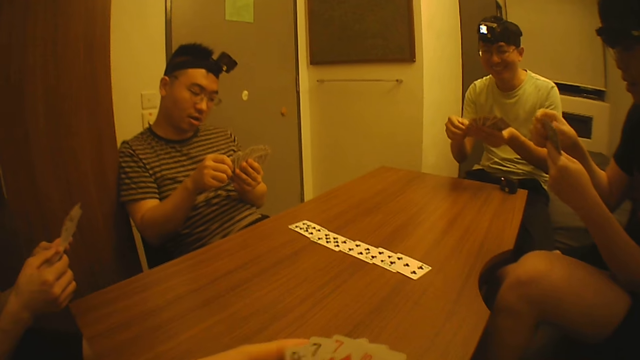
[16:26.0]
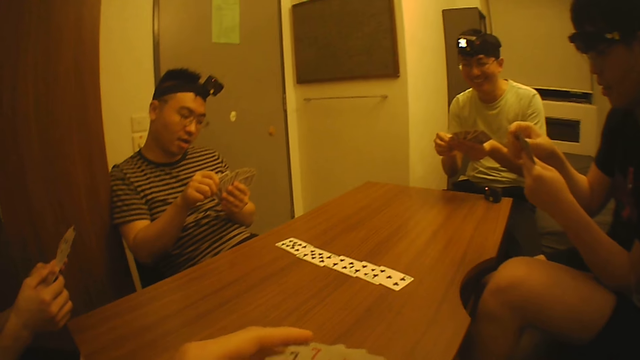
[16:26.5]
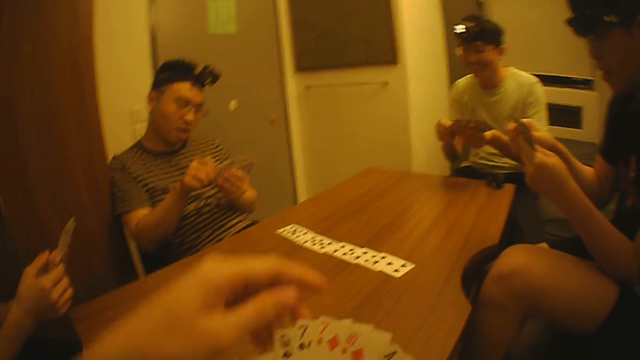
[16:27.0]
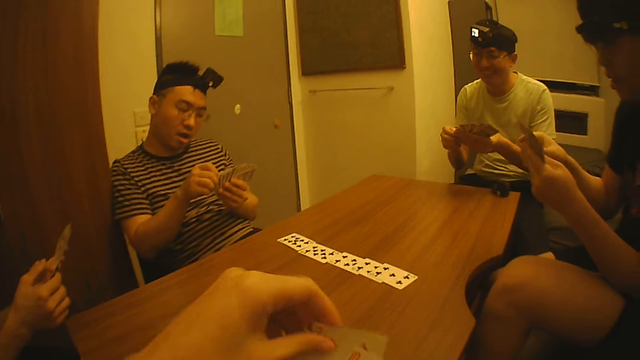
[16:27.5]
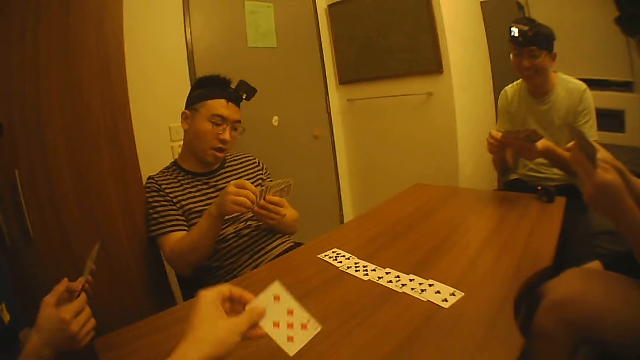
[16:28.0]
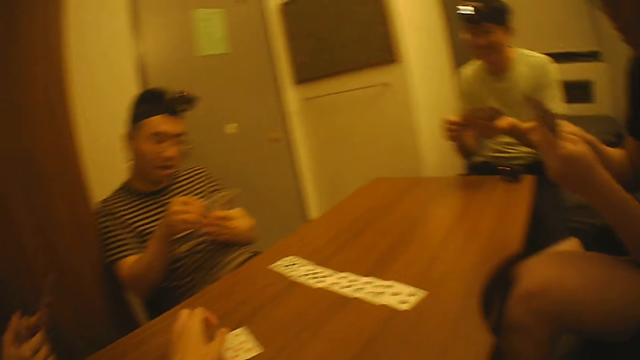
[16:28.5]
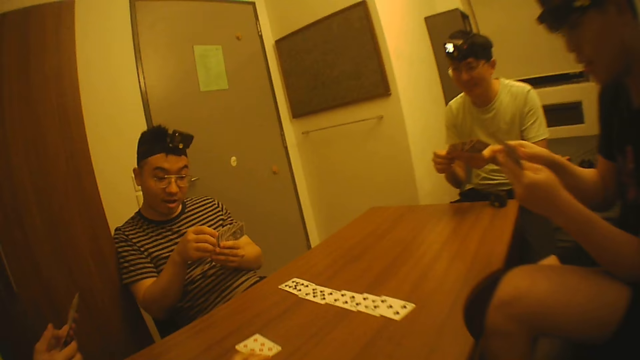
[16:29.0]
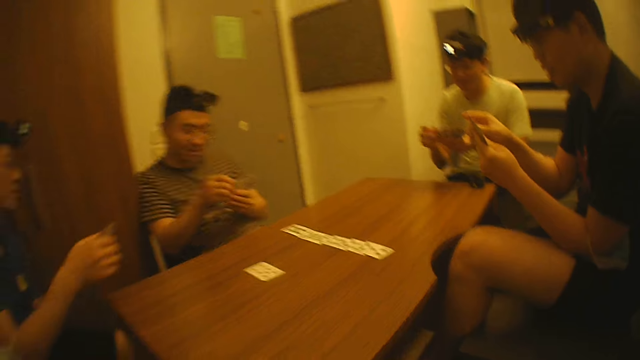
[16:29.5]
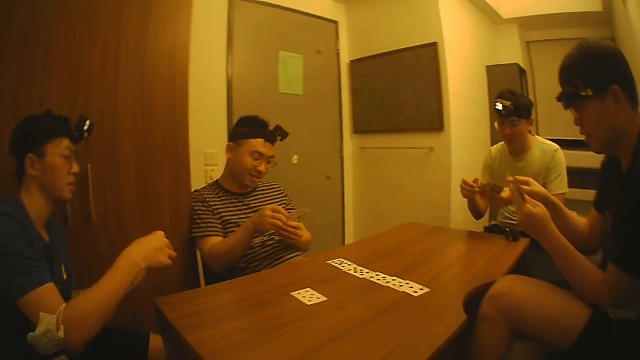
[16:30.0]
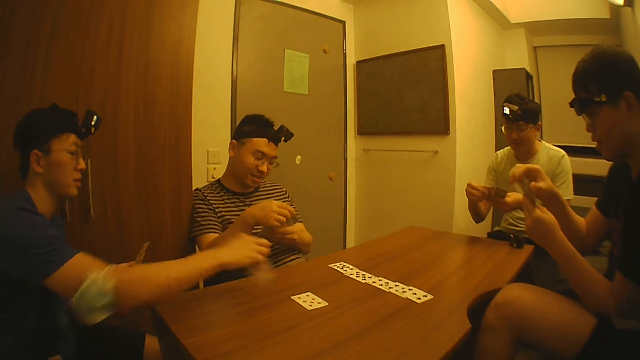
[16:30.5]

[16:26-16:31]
The camera wearer removes another card from his right hand with his left hand and puts the card on the table with his left hand.

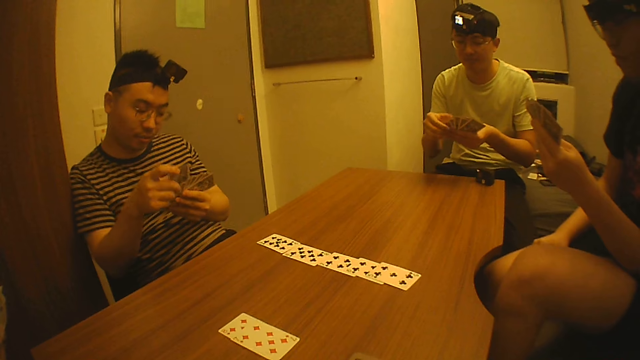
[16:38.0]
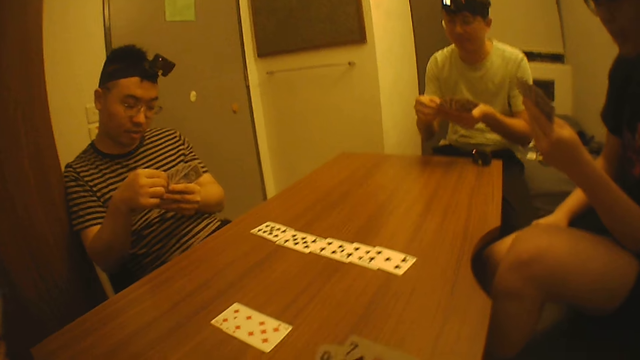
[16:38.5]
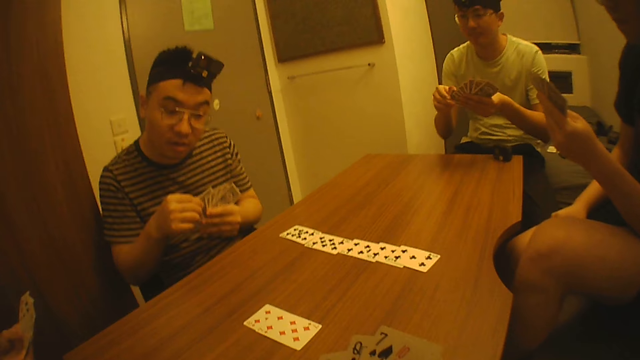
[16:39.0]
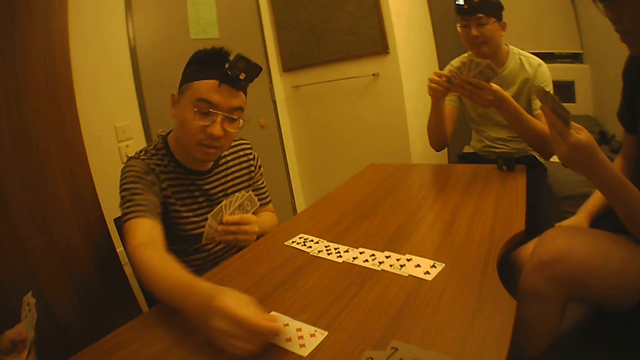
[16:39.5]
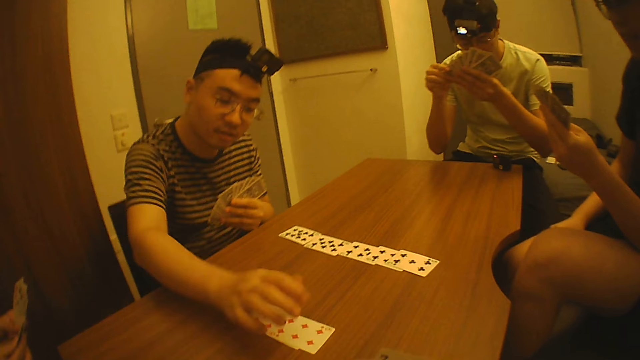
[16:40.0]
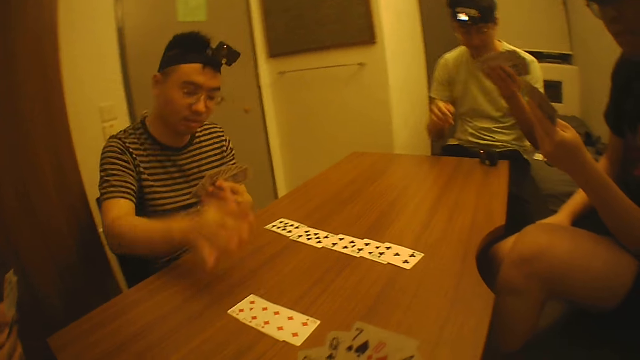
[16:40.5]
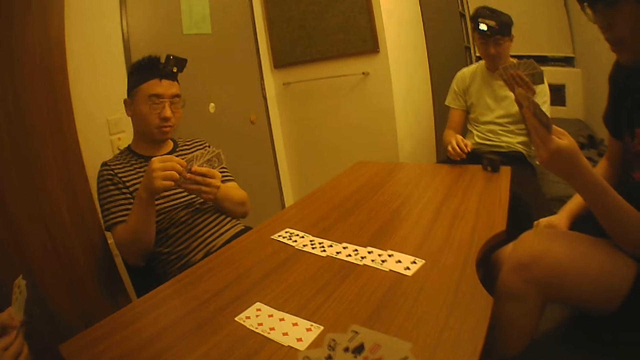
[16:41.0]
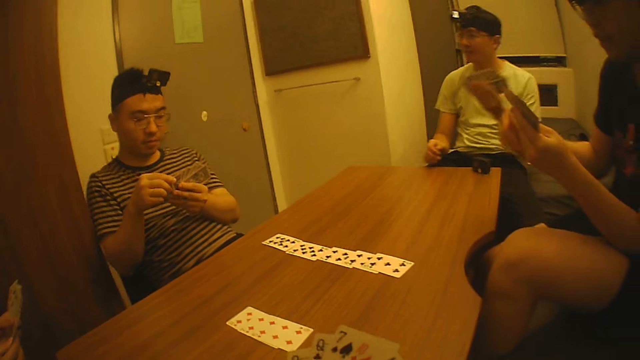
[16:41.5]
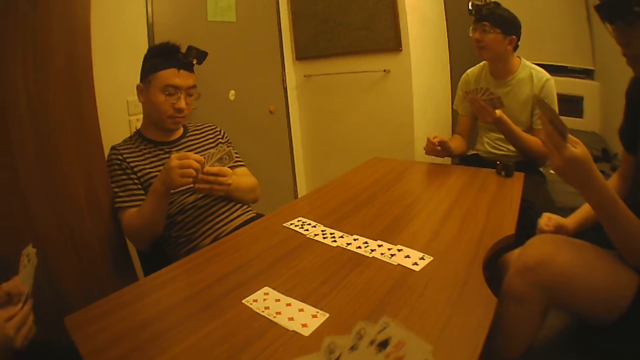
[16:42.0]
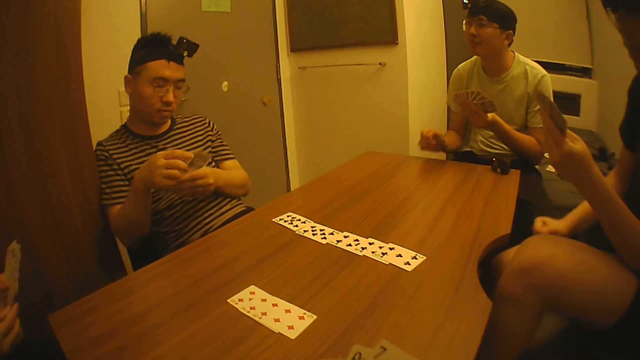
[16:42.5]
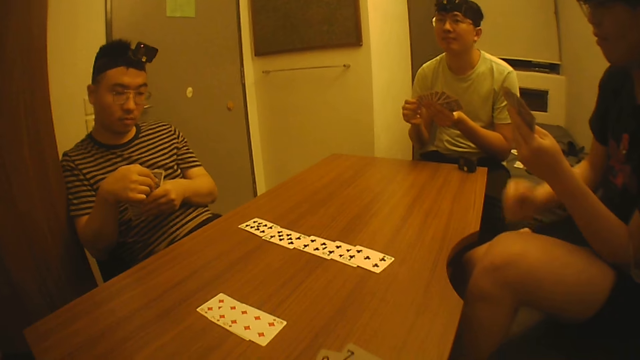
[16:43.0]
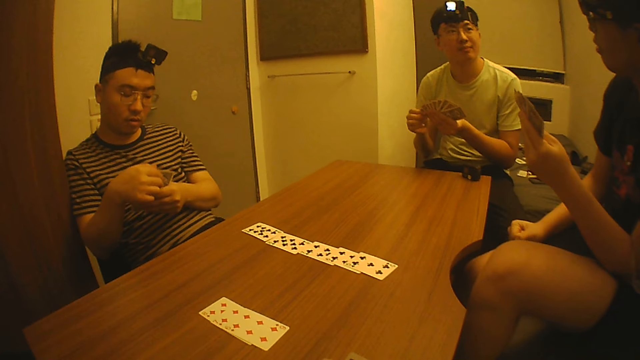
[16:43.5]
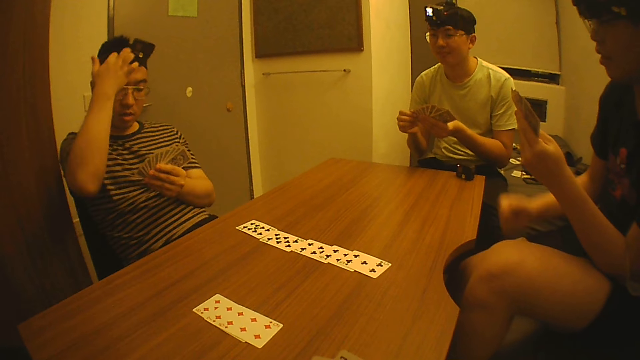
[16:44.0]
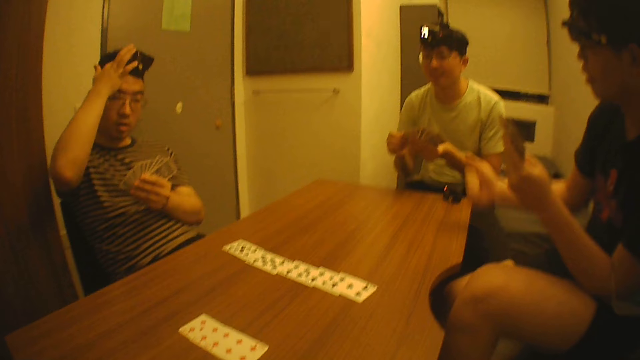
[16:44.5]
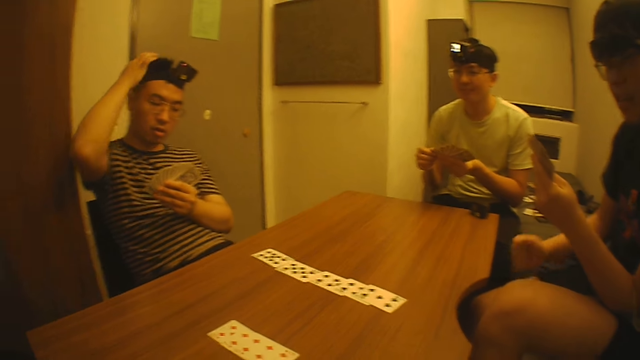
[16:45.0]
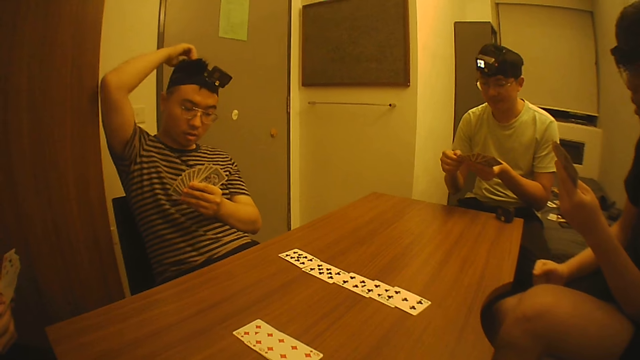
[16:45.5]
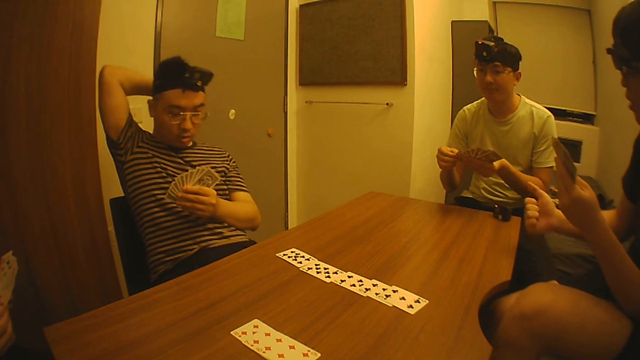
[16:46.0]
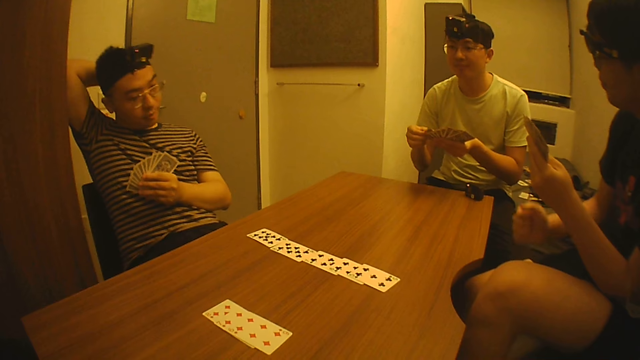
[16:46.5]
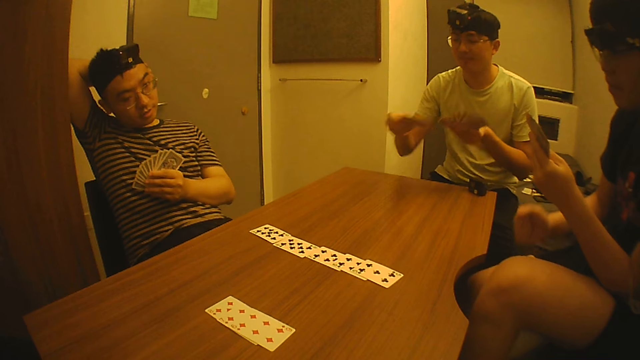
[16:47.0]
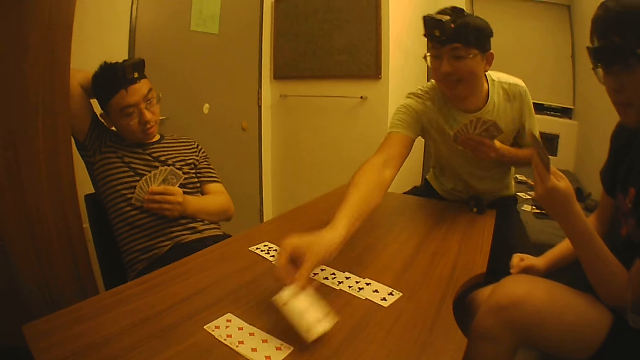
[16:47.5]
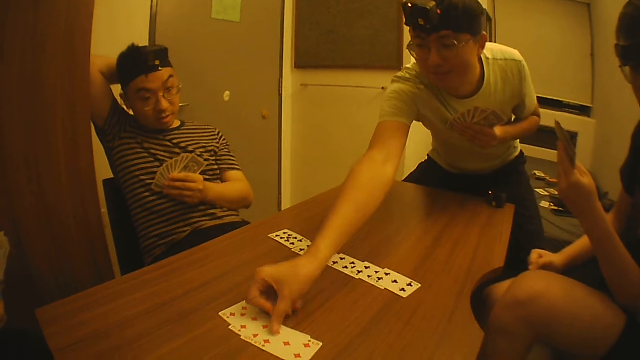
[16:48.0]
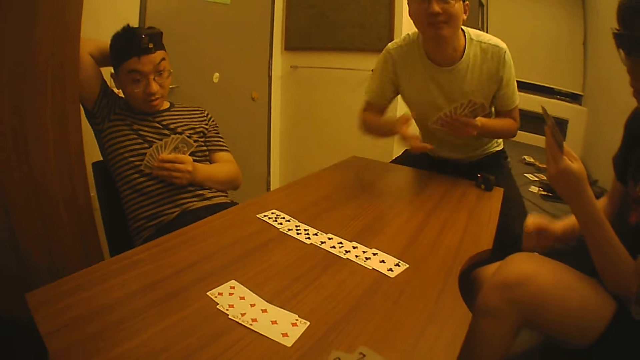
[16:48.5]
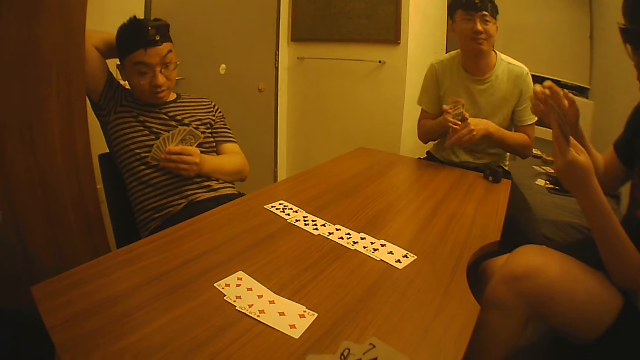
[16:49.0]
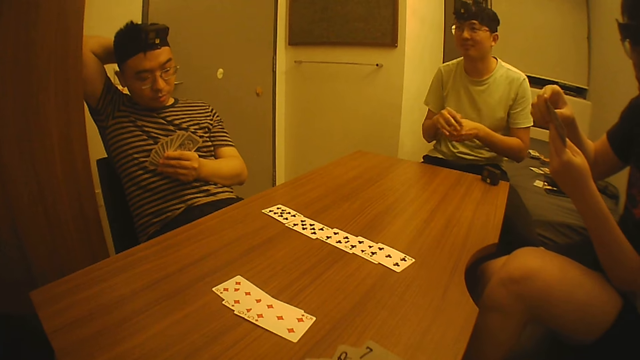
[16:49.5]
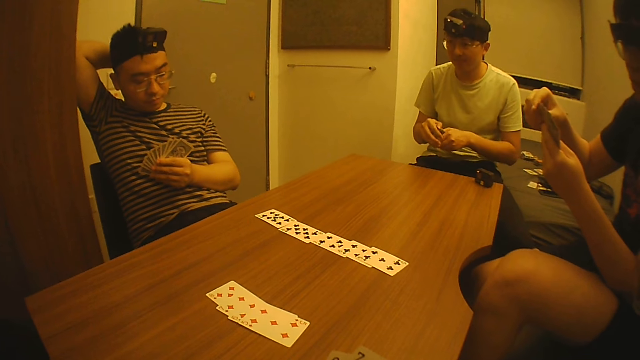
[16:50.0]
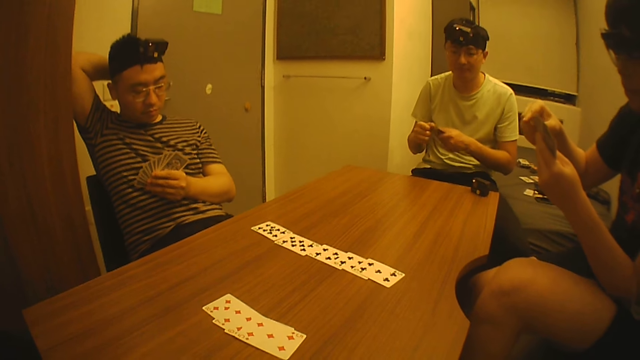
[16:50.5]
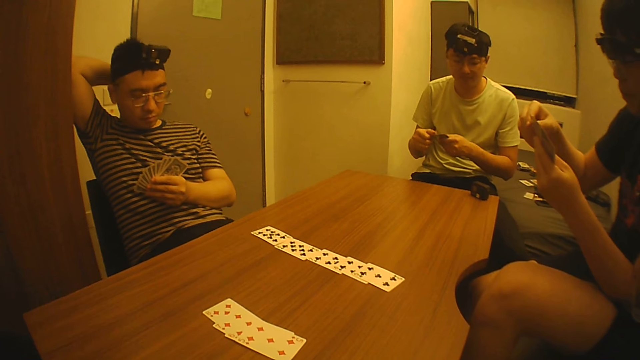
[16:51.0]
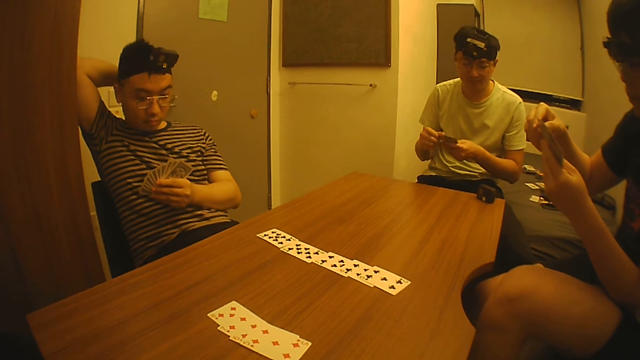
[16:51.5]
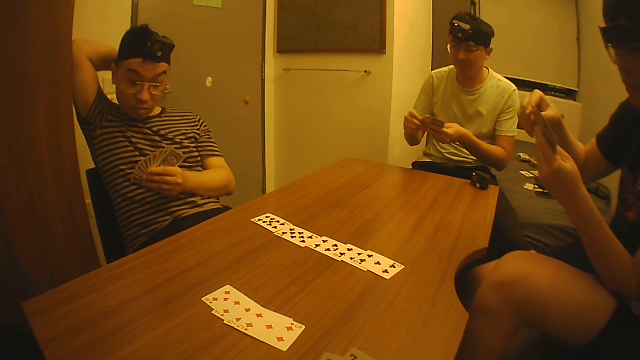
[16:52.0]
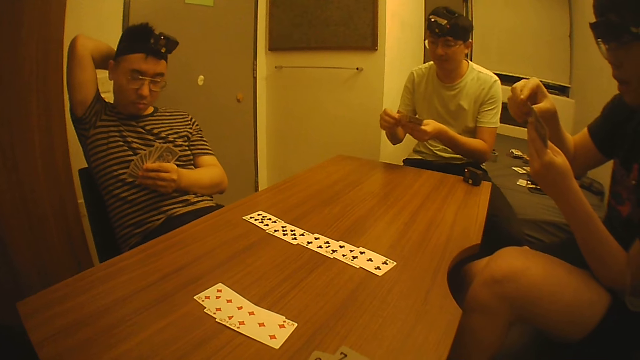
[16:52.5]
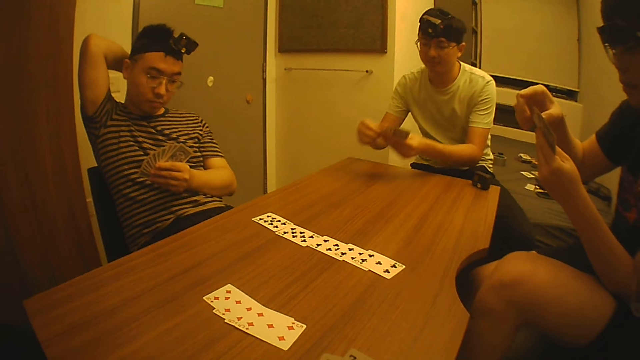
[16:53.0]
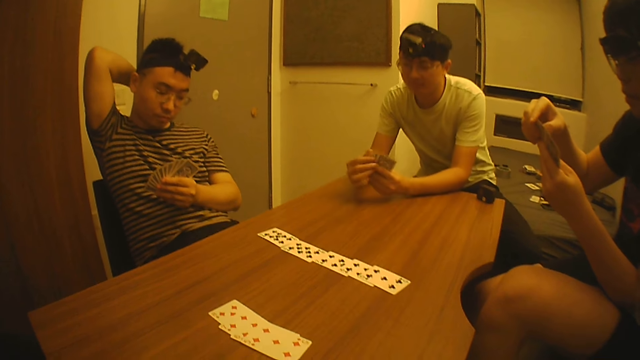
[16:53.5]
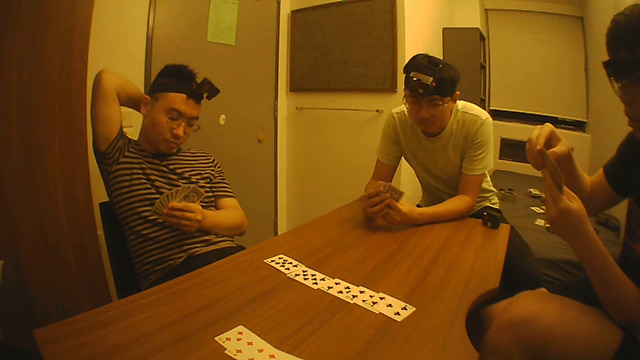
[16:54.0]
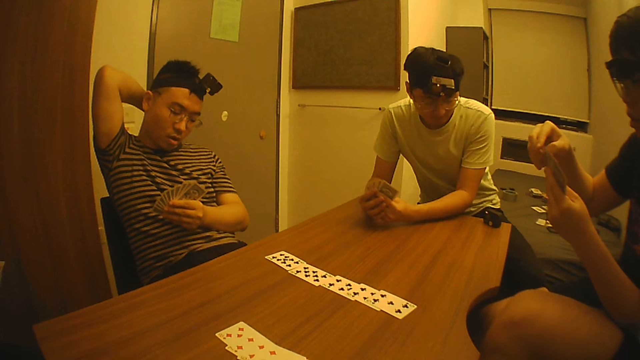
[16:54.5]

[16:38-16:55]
A man puts a card on the table. The camera wearer holds the cards with his hands. Another man puts a card on the table.
